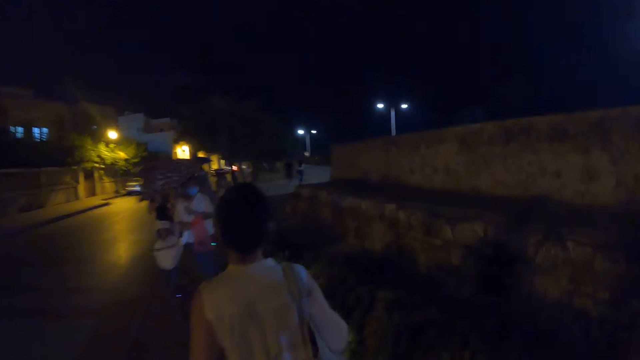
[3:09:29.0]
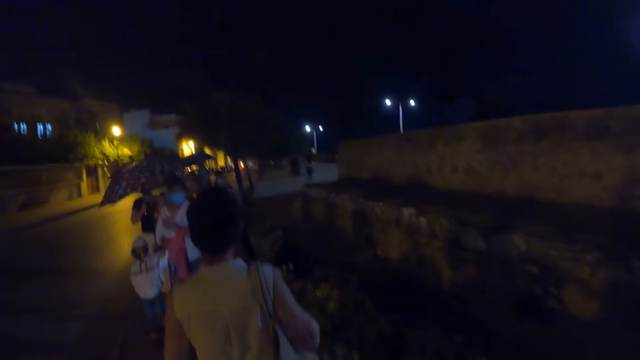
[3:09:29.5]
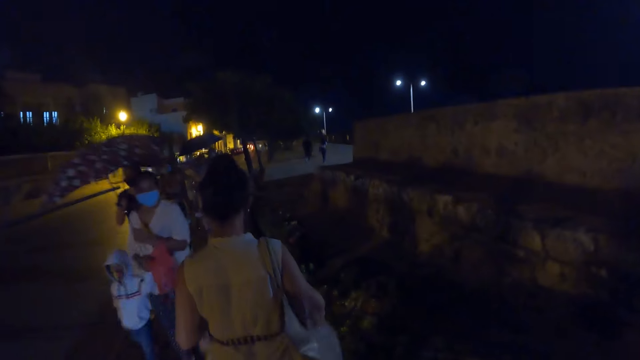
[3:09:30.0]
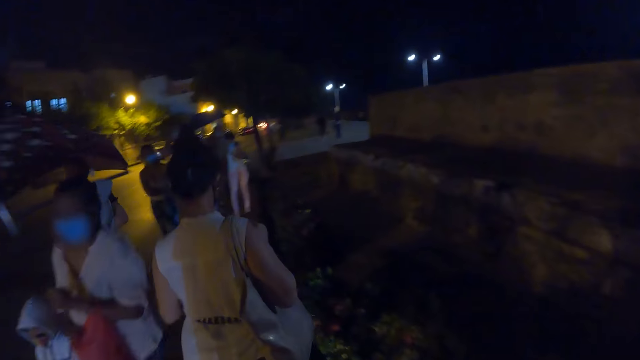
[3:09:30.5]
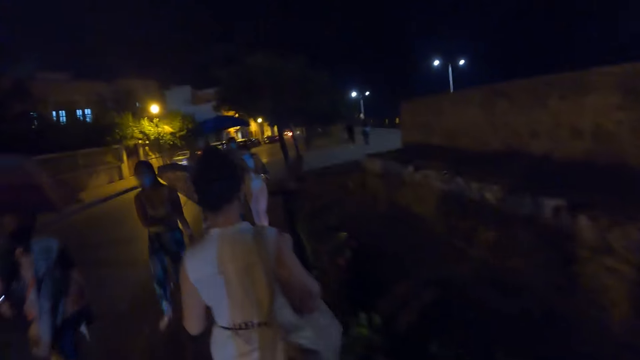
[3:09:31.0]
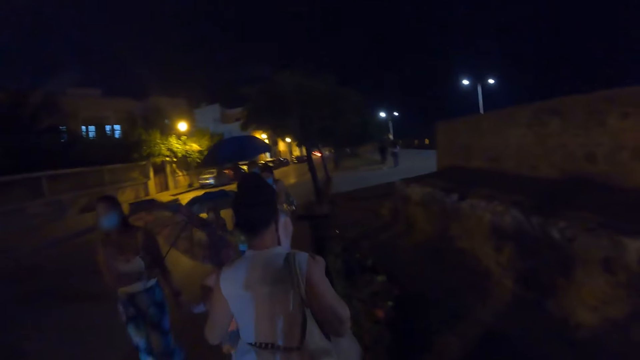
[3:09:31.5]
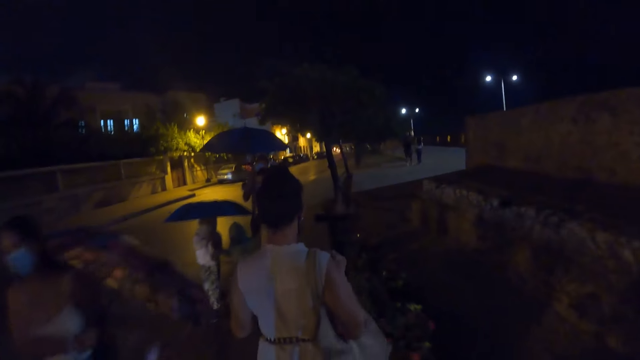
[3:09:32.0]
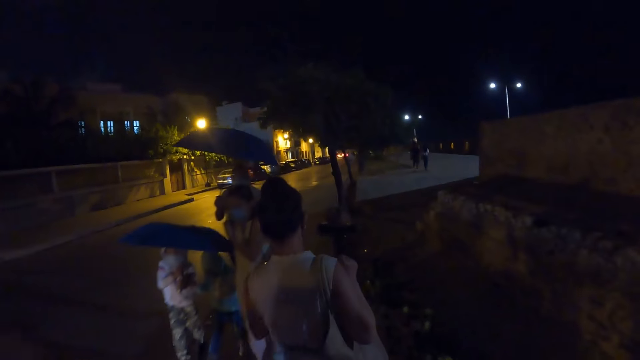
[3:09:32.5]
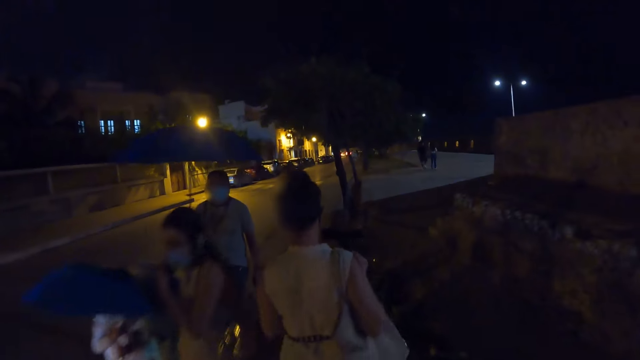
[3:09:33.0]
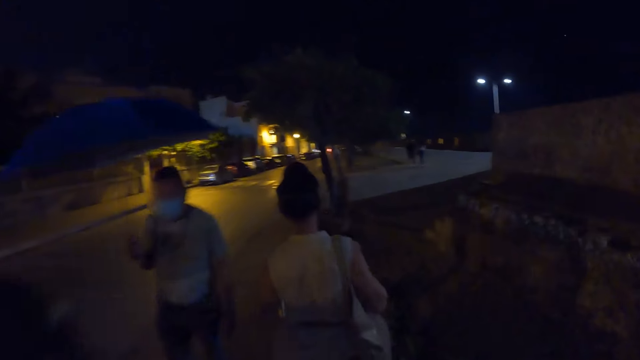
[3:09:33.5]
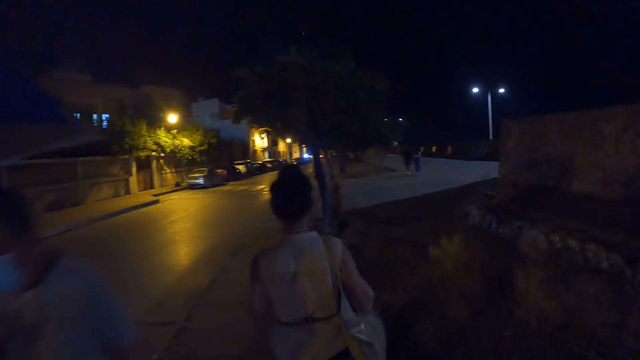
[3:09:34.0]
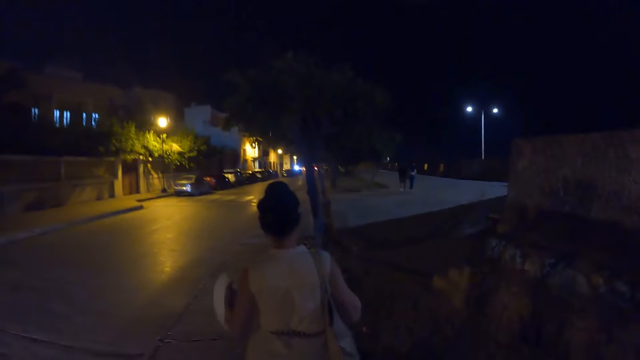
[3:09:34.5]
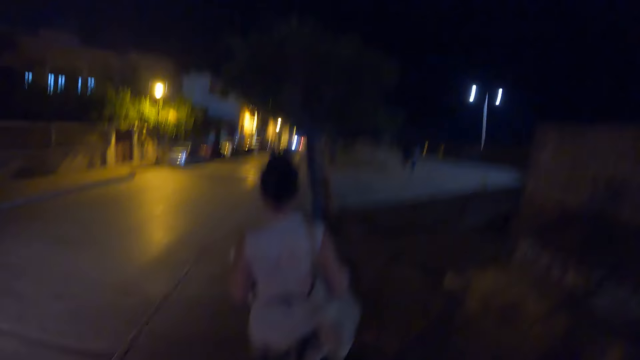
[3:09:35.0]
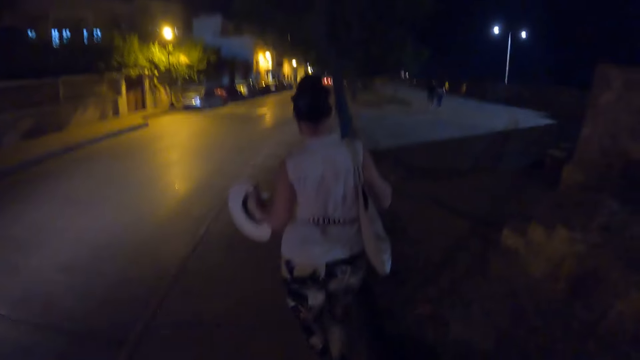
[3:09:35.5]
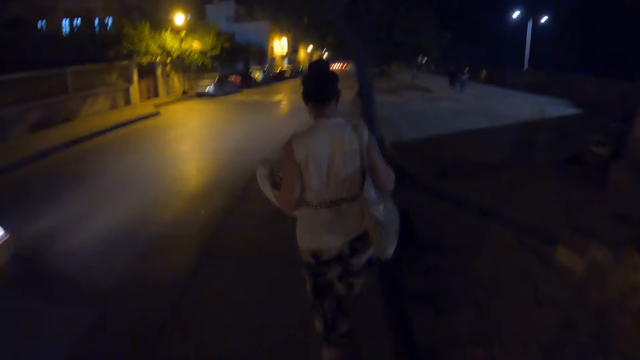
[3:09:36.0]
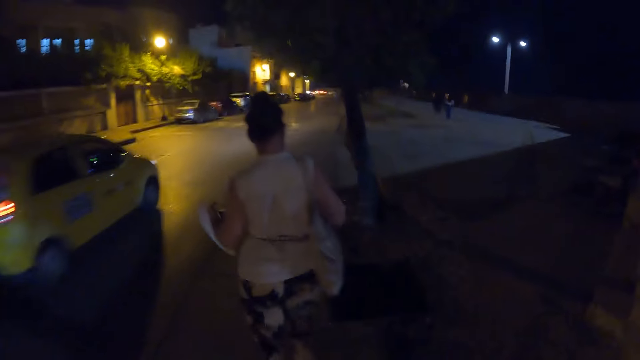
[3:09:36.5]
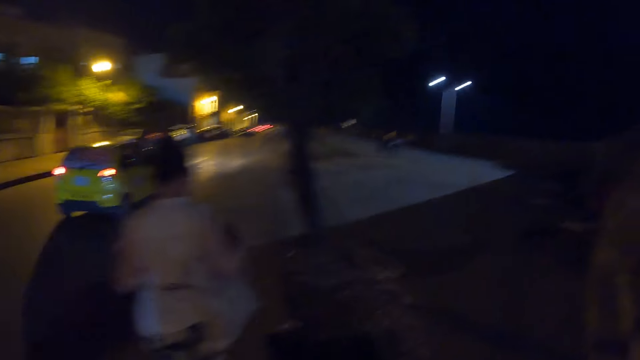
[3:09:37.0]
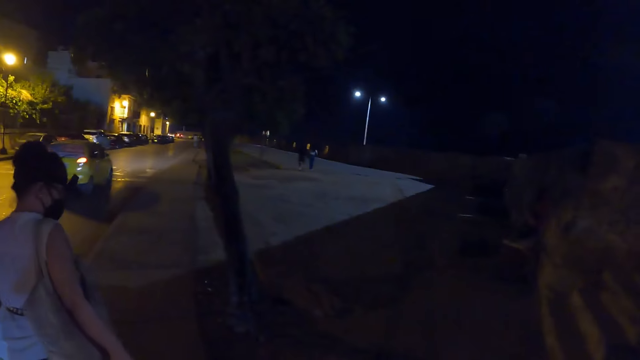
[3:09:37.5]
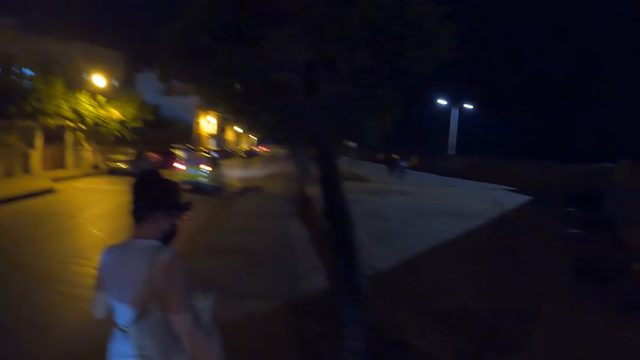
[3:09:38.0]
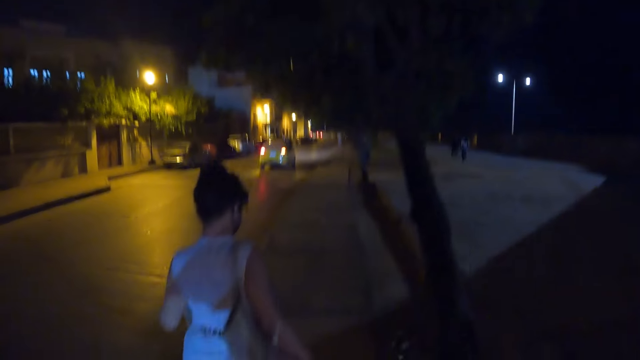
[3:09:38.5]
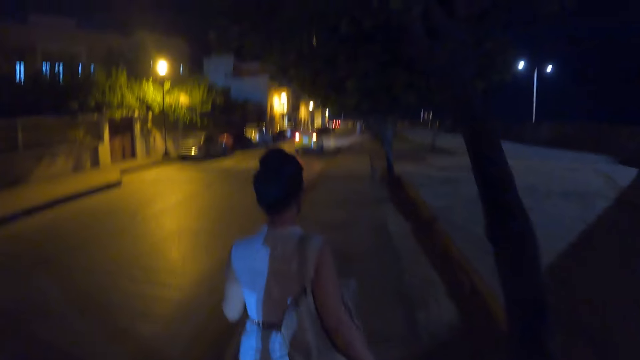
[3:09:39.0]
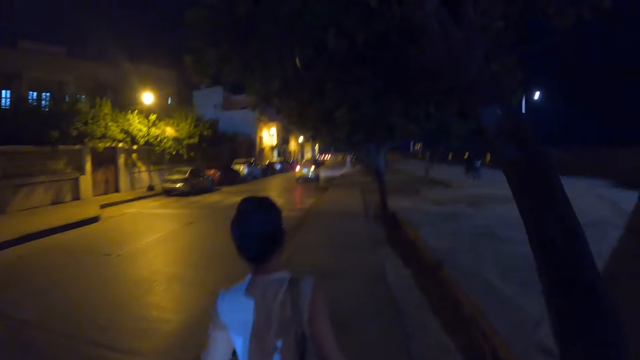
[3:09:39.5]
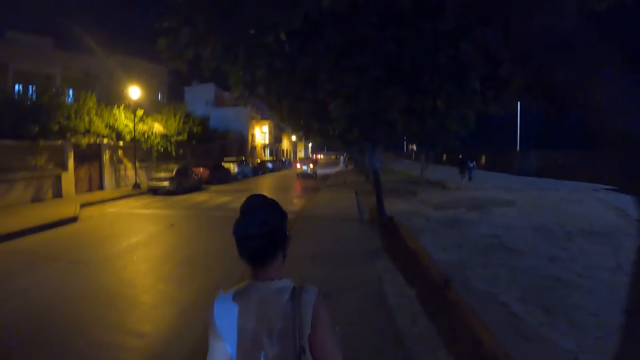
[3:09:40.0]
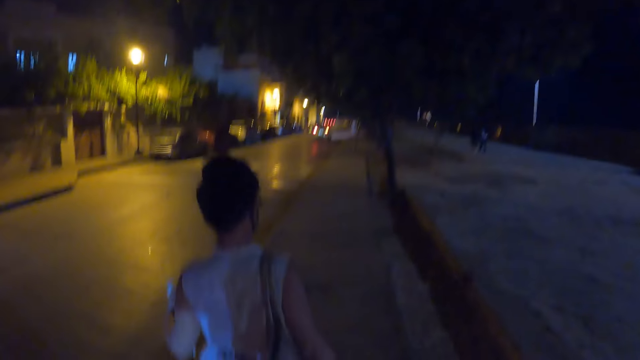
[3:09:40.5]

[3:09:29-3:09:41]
The camera wearer walks past a group of people. A car drives past them.

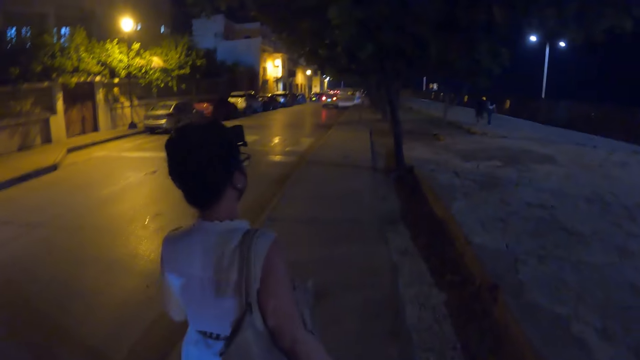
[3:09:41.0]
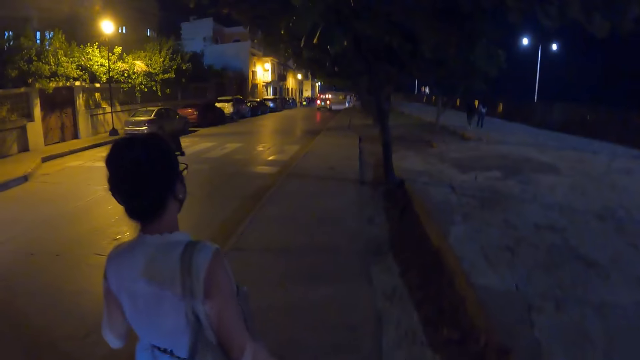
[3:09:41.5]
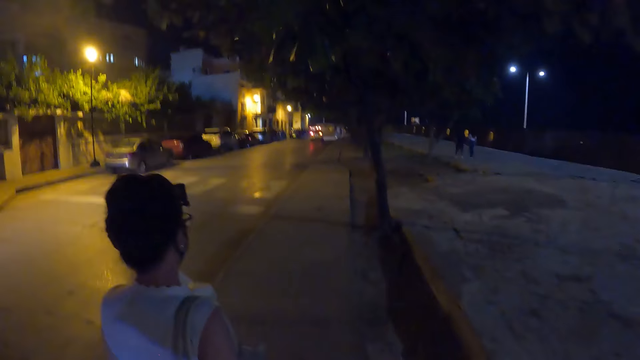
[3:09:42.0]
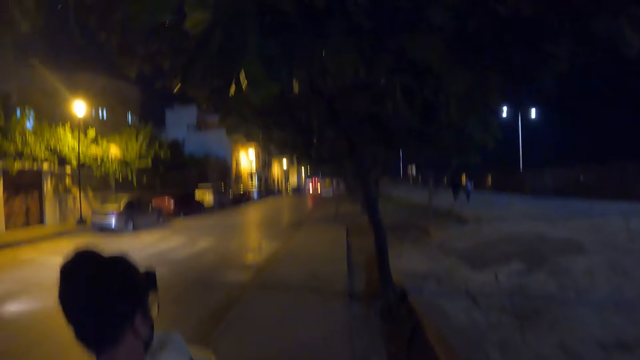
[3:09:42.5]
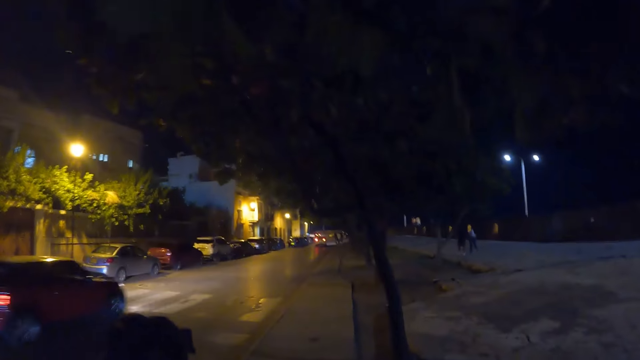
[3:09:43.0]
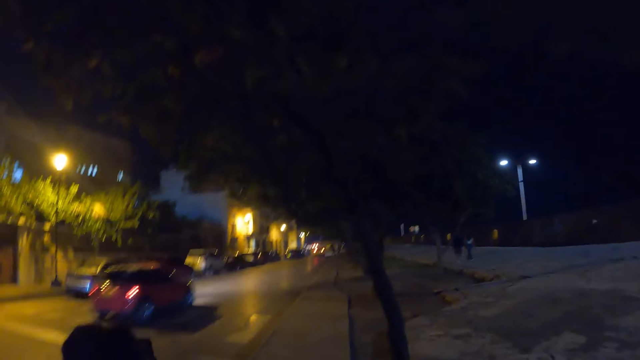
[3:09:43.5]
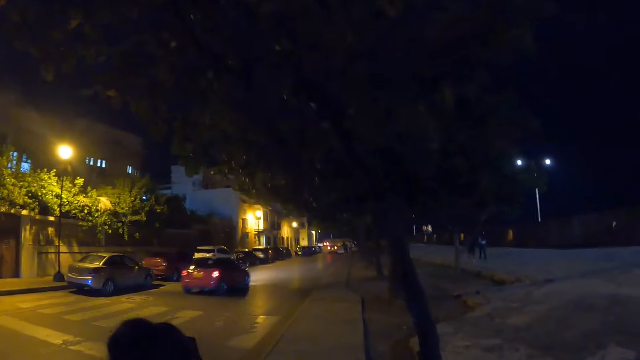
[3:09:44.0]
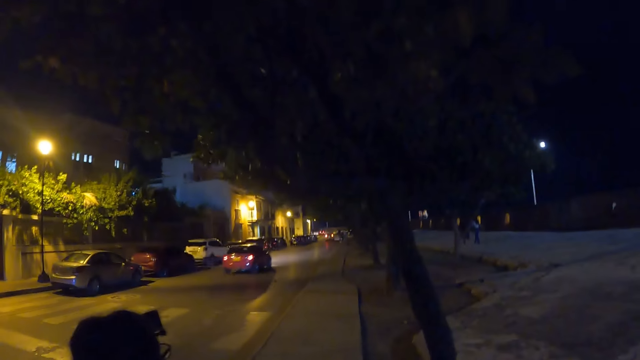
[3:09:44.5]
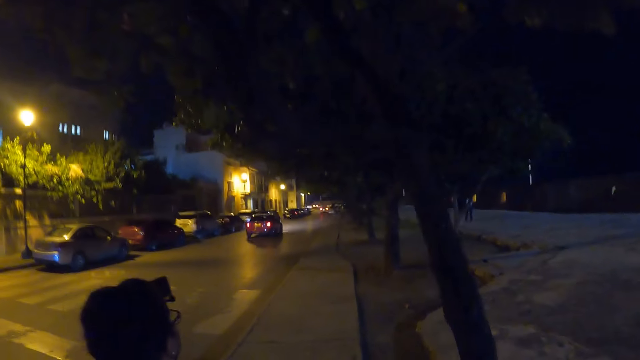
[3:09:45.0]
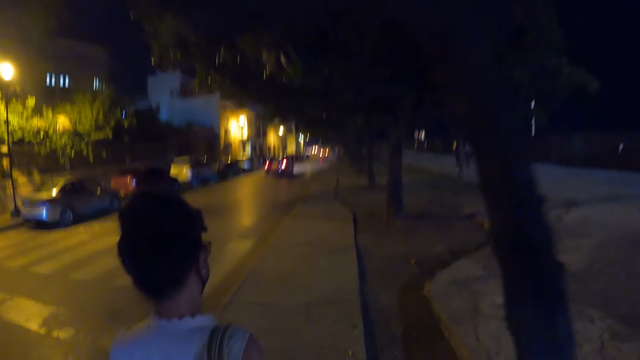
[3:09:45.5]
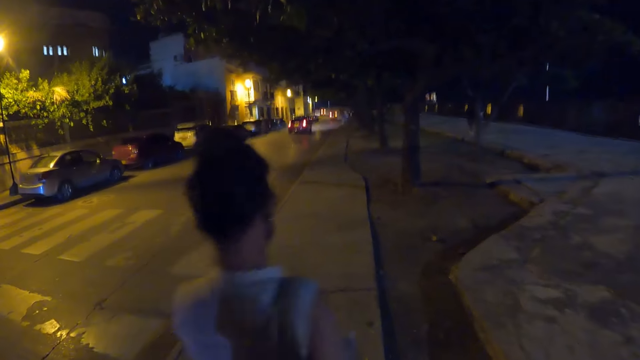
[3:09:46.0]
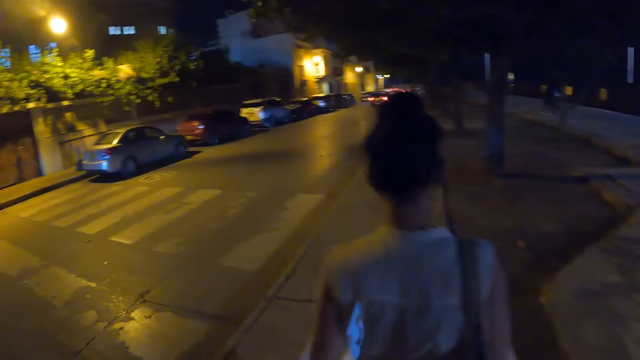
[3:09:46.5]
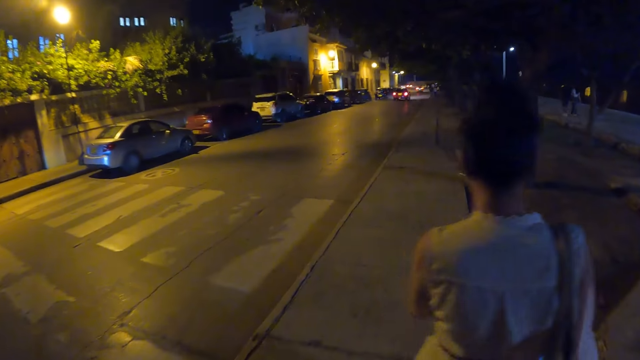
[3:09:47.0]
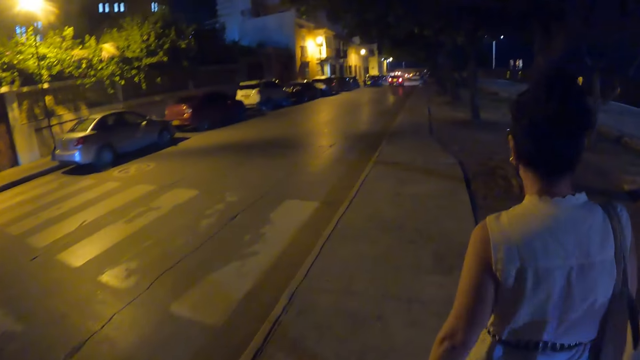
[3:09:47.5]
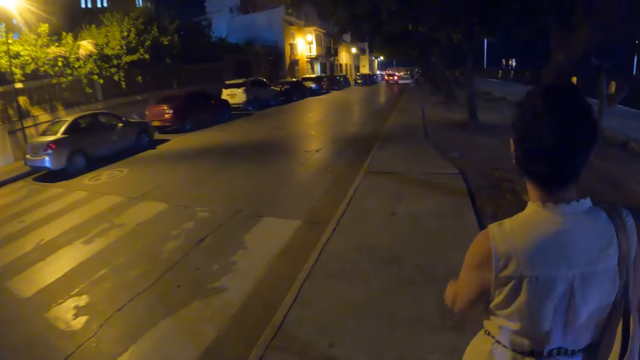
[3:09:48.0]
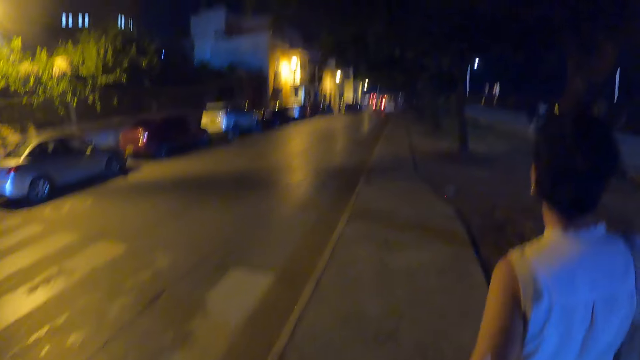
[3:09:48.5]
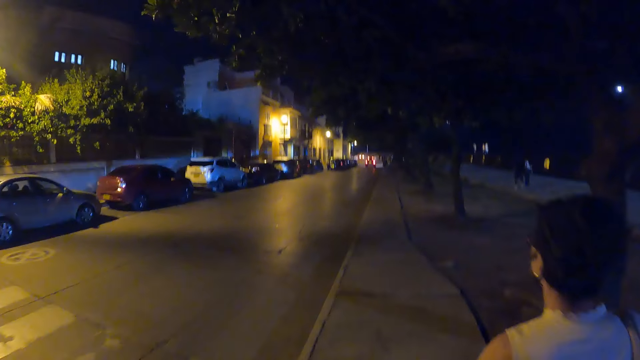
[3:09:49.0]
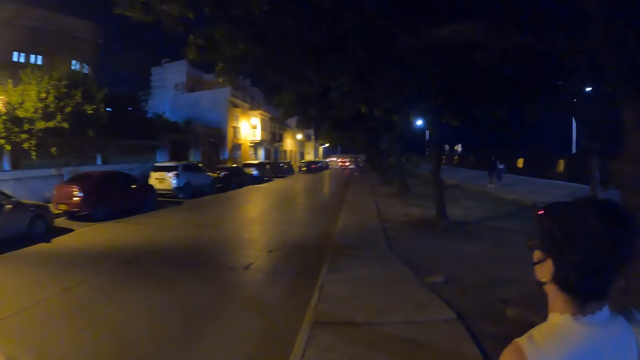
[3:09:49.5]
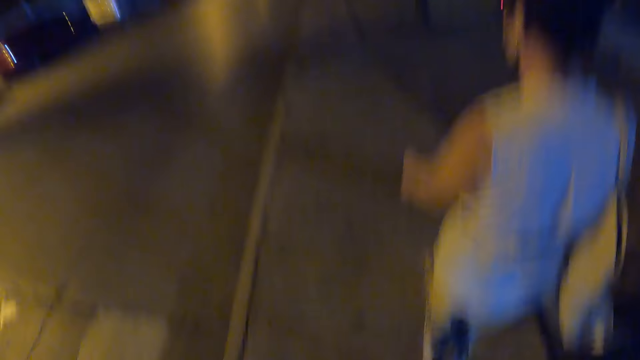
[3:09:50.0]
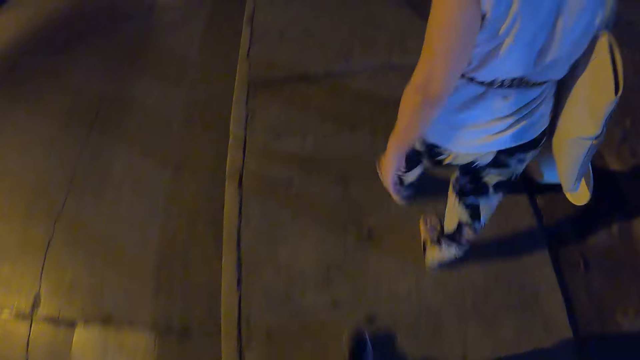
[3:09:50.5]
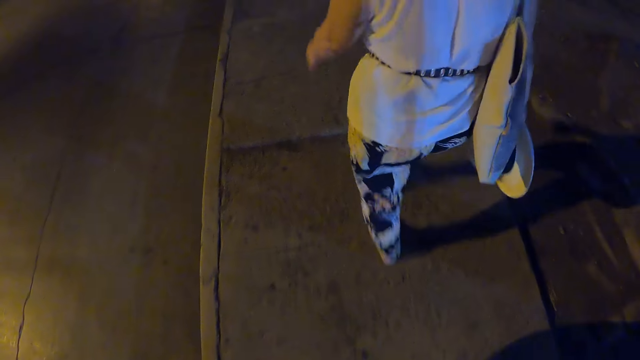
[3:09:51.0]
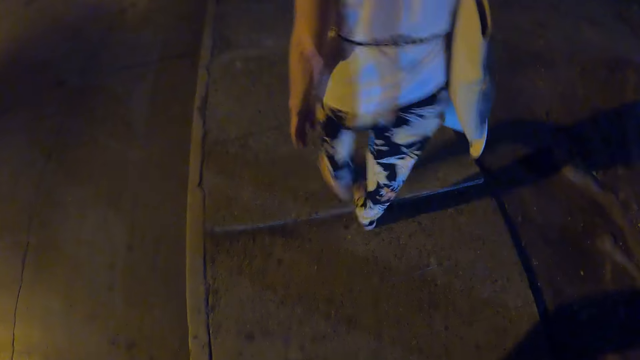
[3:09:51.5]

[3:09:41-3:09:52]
A car drives past the camera wearer.
